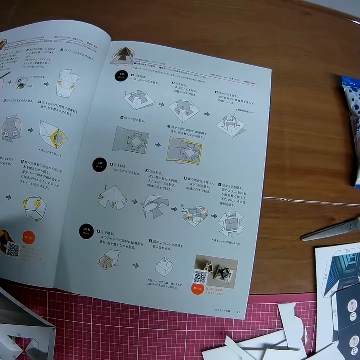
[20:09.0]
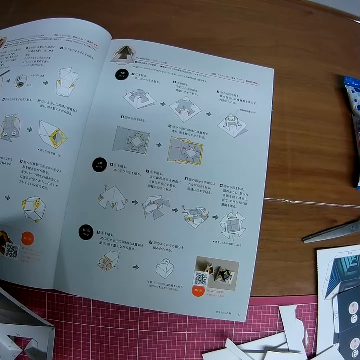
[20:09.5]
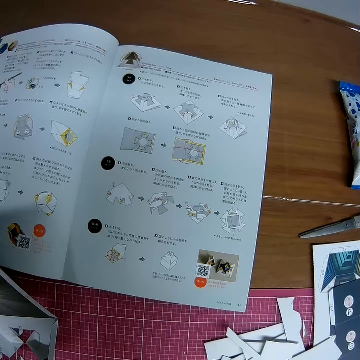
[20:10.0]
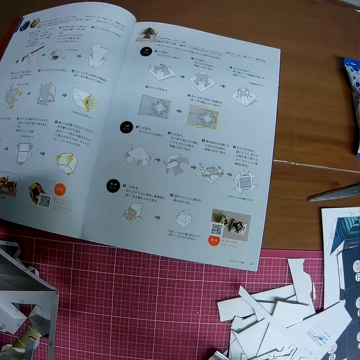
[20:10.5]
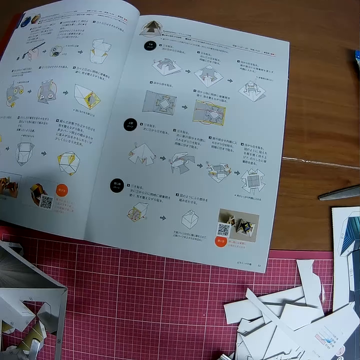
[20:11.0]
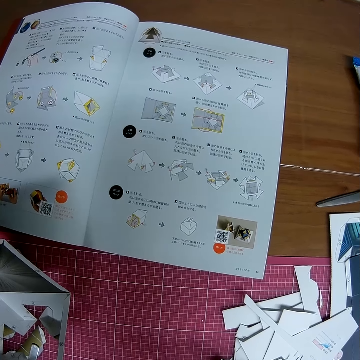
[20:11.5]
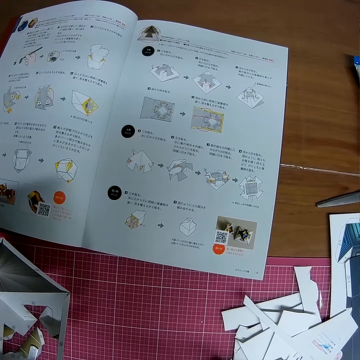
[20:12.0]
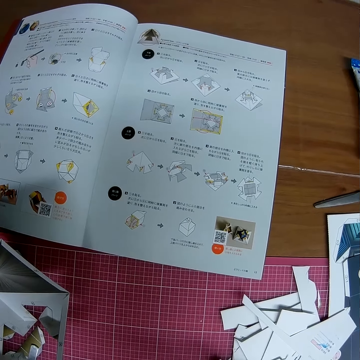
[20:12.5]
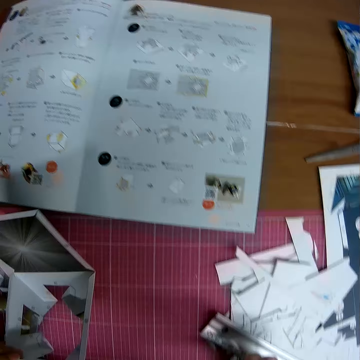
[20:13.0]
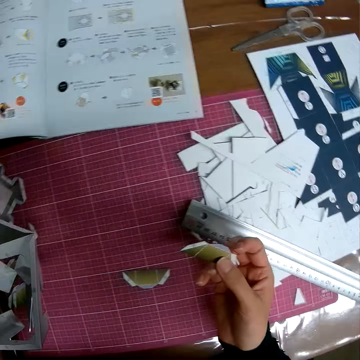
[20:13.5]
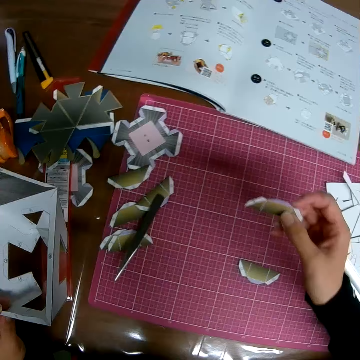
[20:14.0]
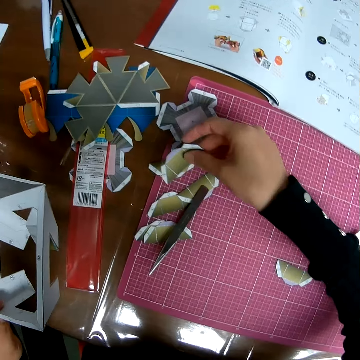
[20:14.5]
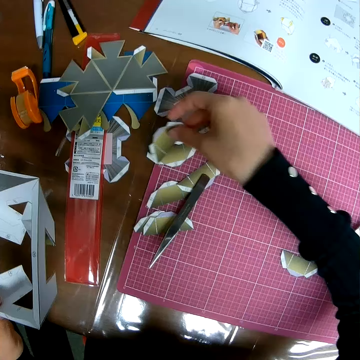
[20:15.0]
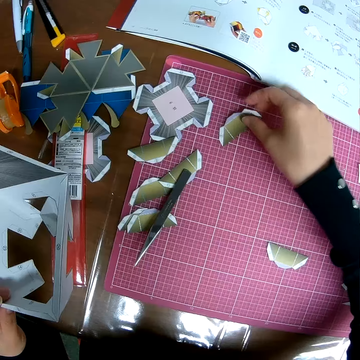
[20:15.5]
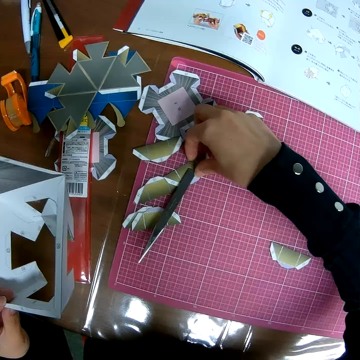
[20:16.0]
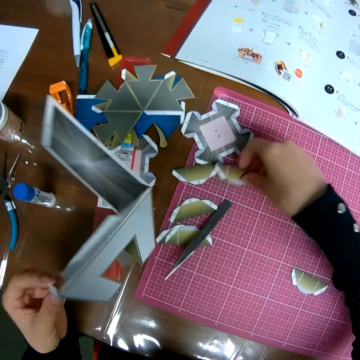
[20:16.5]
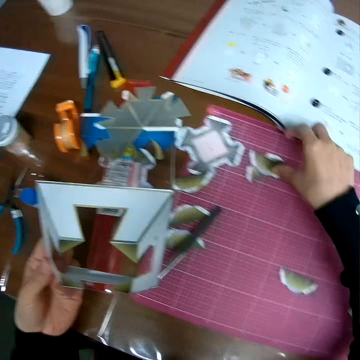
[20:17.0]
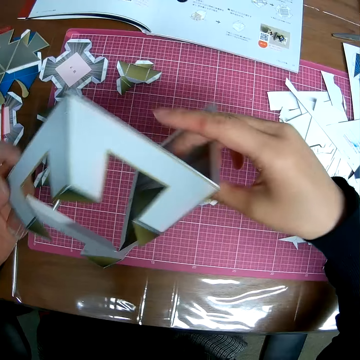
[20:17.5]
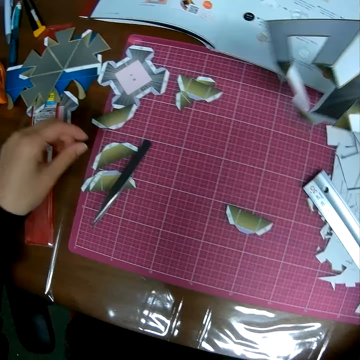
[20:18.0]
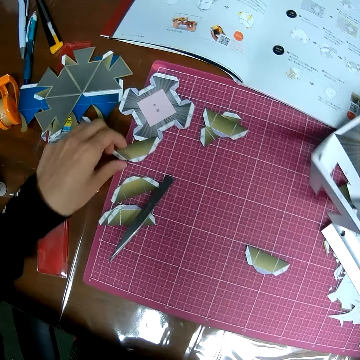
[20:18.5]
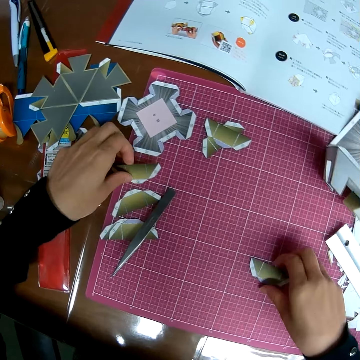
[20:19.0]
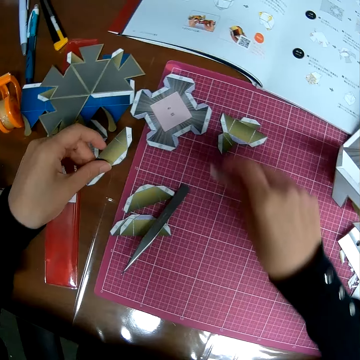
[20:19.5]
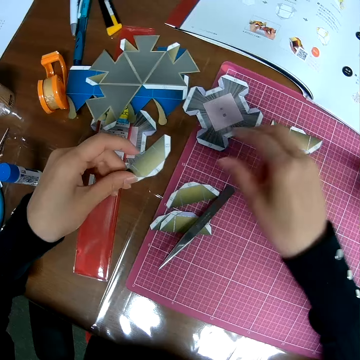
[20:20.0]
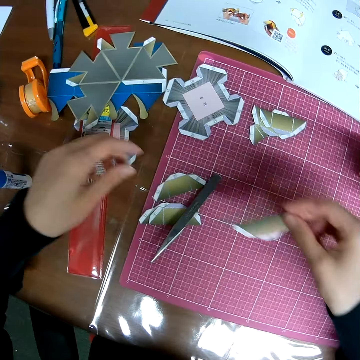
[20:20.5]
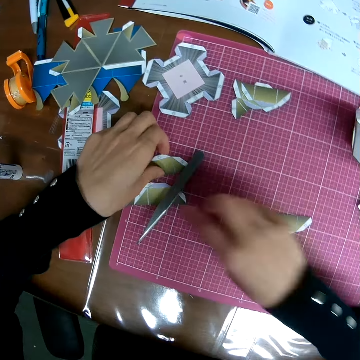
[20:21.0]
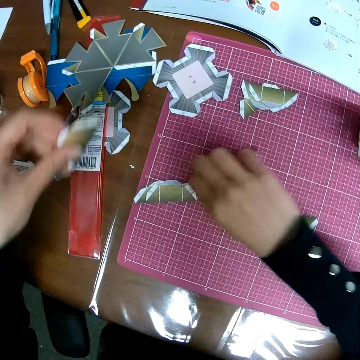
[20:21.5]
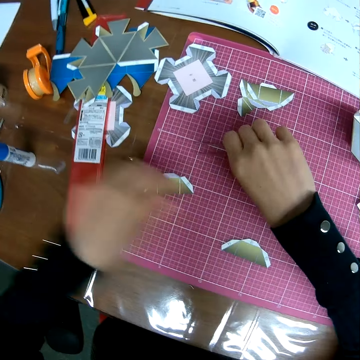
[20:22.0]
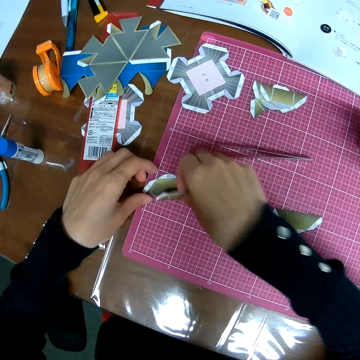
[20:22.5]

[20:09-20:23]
The camera wearer places a paper on the table. He picks up another piece of craft on the self healing cutting mat. He drops the piece of craft on the self healing cutting mat. He holds the paper craft in hand. He drops the paper craft on the self healing cutting mat, picks up another piece of paper craft on the self healing cutting mat with his left hand and arranges the pieces of paper craft on the self healing cutting mat. He puts a paper with others. He takes the paper into hand. He places the paper on the table. He positions a sculpture on the table.

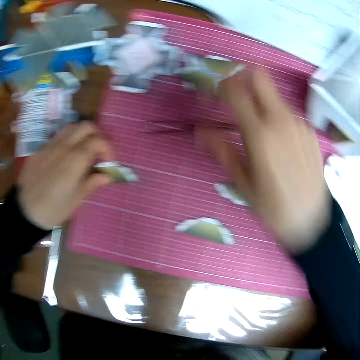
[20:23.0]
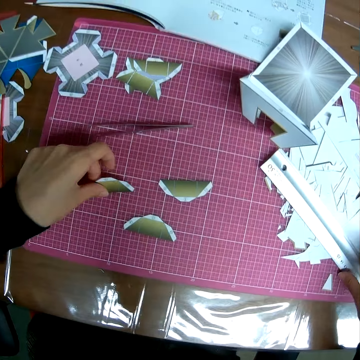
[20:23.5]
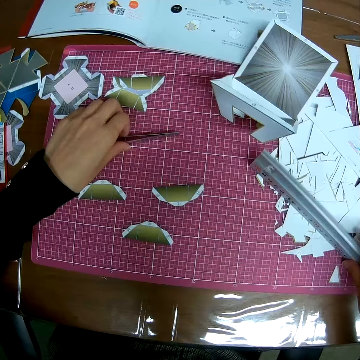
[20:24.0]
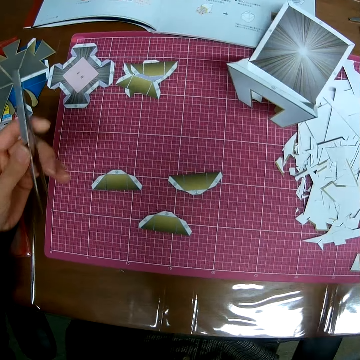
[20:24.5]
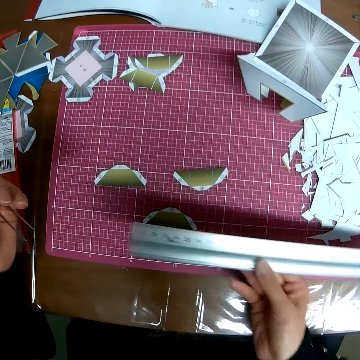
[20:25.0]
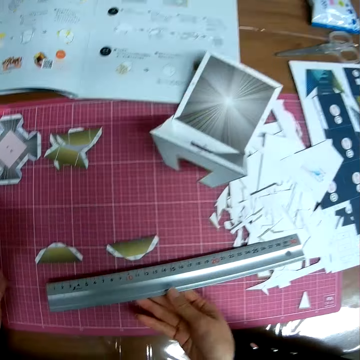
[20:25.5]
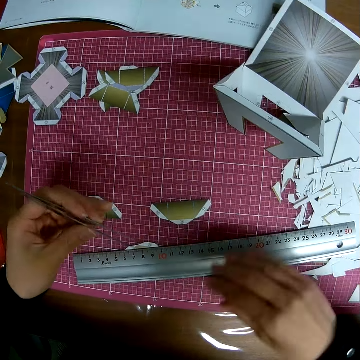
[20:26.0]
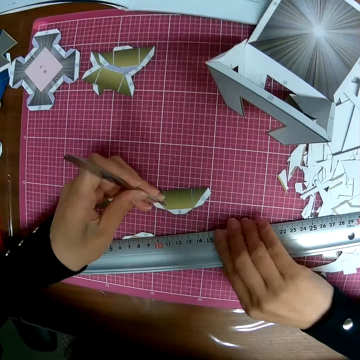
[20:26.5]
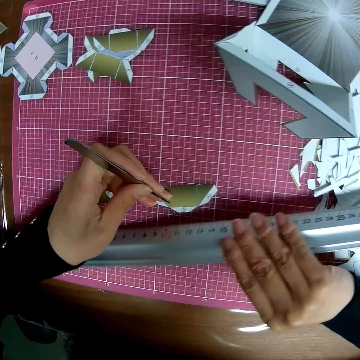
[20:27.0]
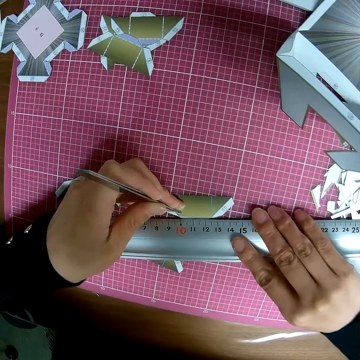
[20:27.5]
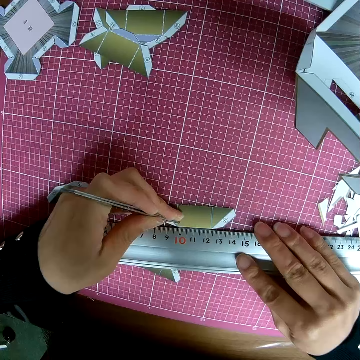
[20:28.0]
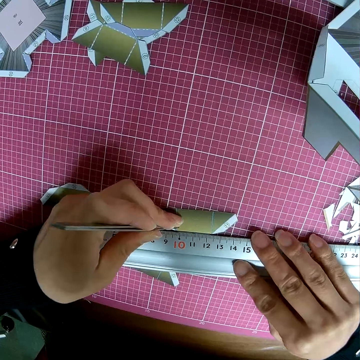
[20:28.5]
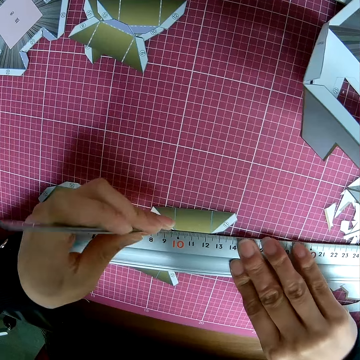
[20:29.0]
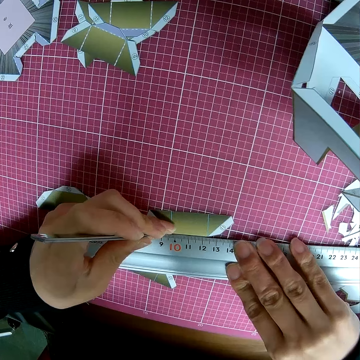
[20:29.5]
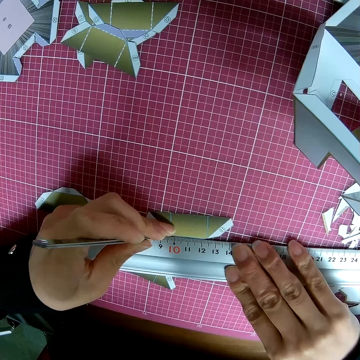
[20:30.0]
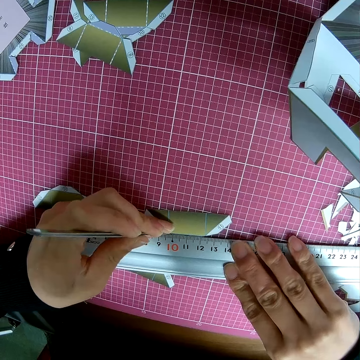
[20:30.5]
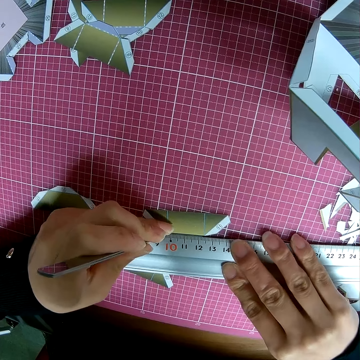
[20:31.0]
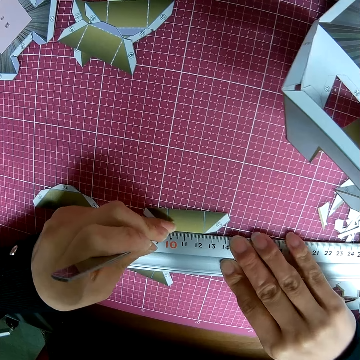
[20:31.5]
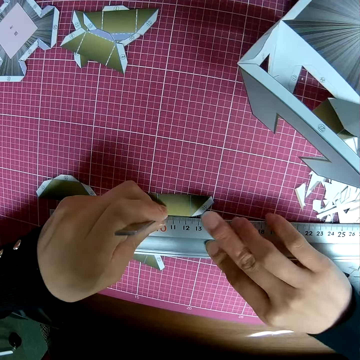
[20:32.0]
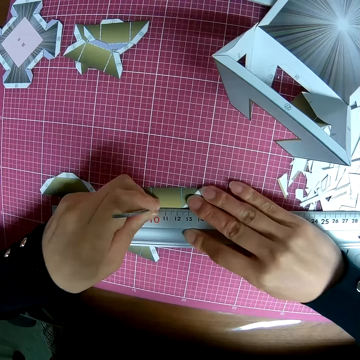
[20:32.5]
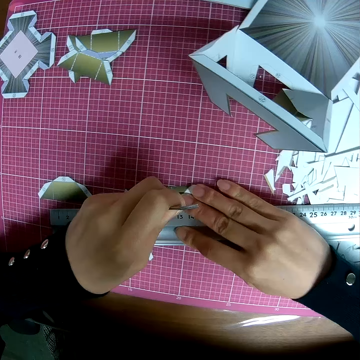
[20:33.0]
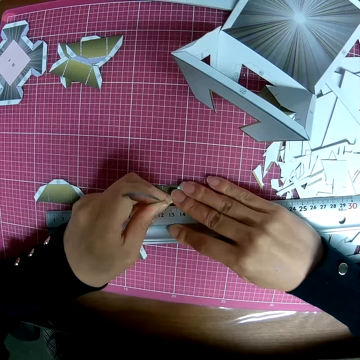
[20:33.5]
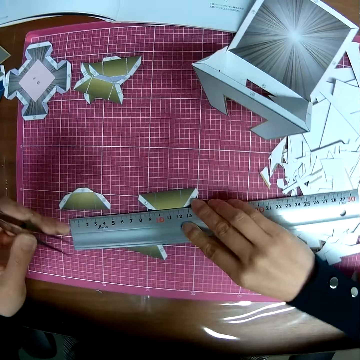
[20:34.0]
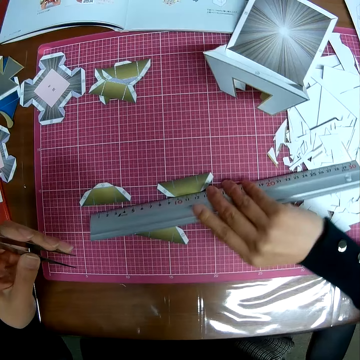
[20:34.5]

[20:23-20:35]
The camera wearer takes a paper on the table and puts the paper among others. They pick up the ruler on the table. They pick up the picker or sculpture on the self healing cutting mat. They place the ruler on the piece of paper craft. They hold the ruler and the sculpture. They measure a paper. They mark the piece of paper craft with the picker. They demarcate on the paper.

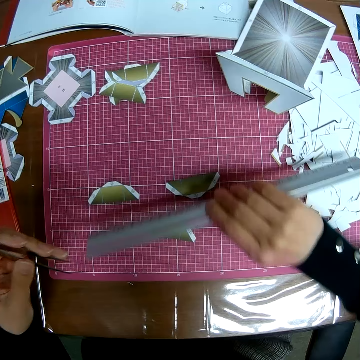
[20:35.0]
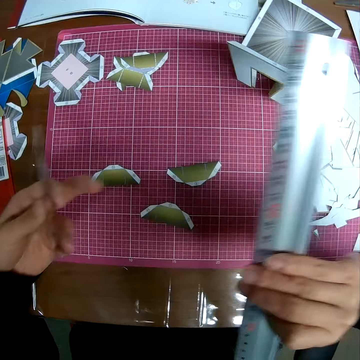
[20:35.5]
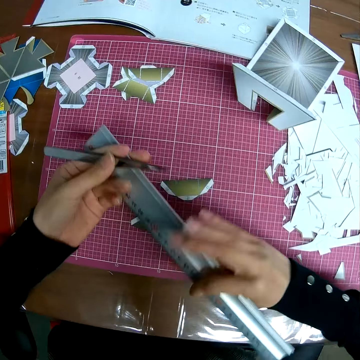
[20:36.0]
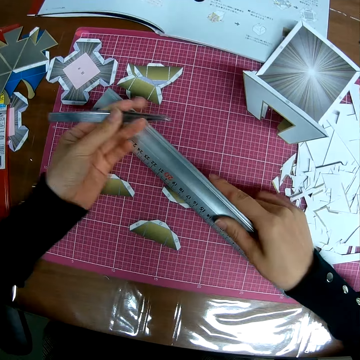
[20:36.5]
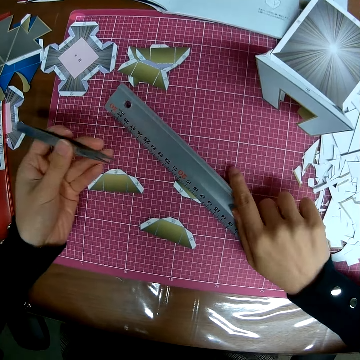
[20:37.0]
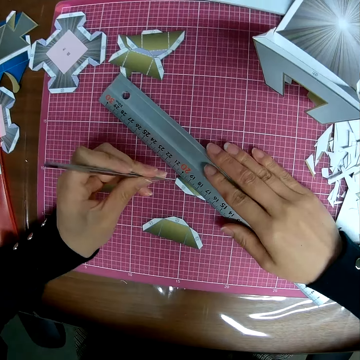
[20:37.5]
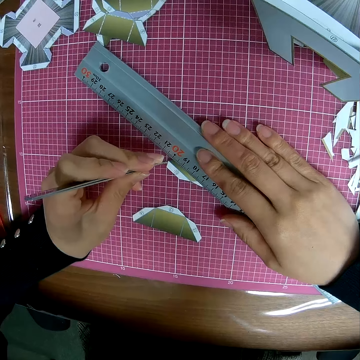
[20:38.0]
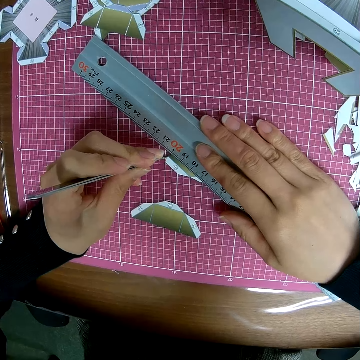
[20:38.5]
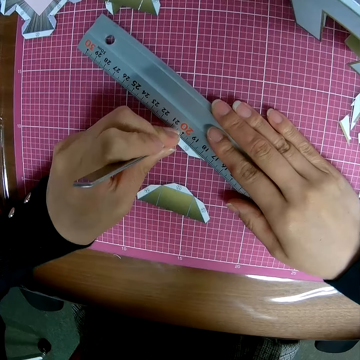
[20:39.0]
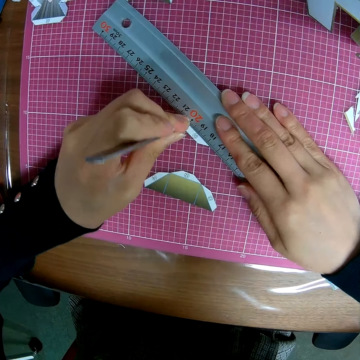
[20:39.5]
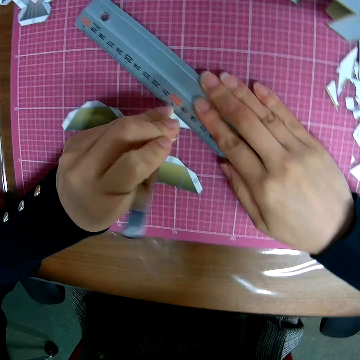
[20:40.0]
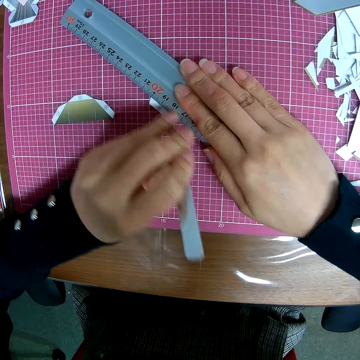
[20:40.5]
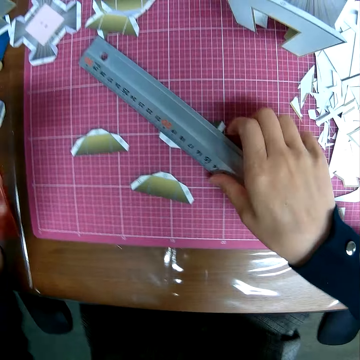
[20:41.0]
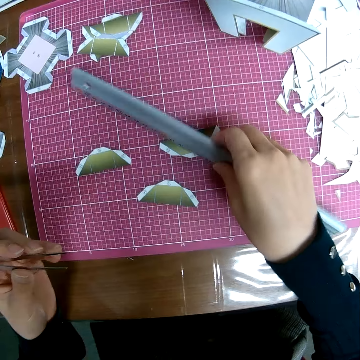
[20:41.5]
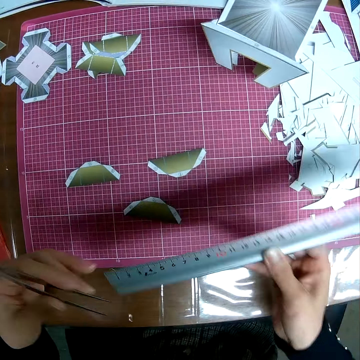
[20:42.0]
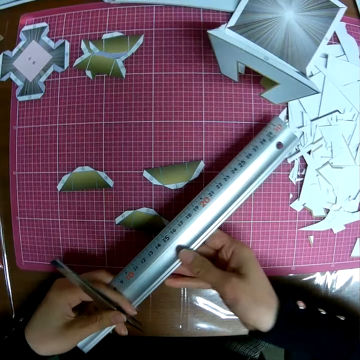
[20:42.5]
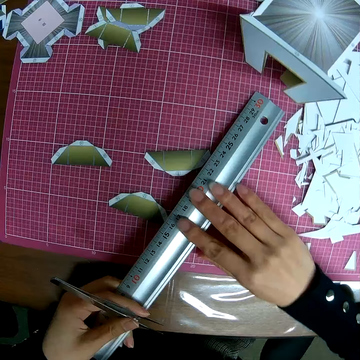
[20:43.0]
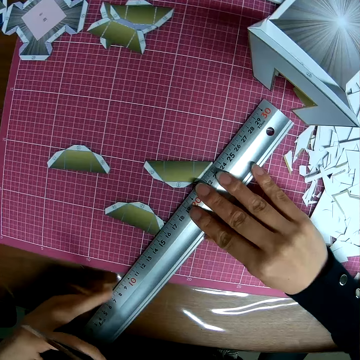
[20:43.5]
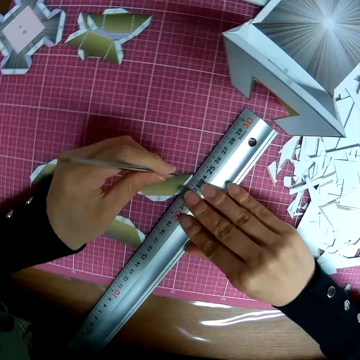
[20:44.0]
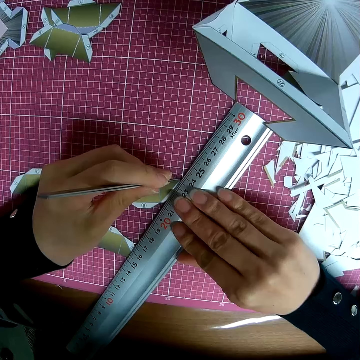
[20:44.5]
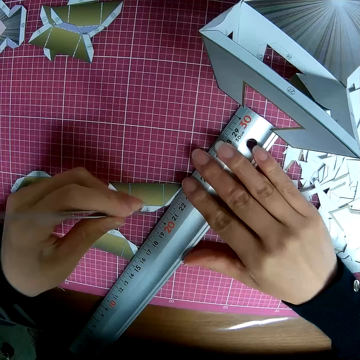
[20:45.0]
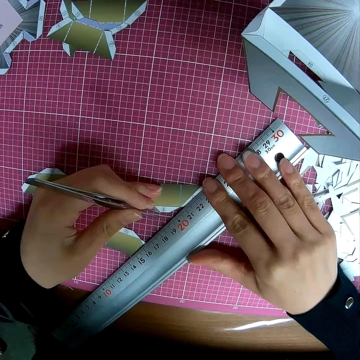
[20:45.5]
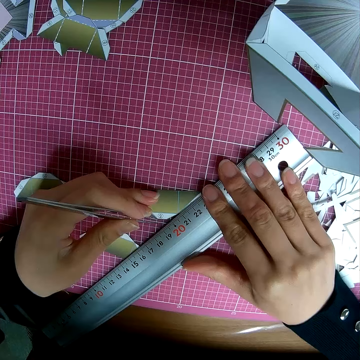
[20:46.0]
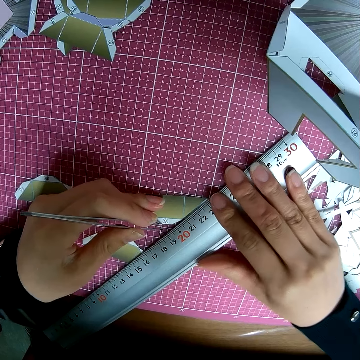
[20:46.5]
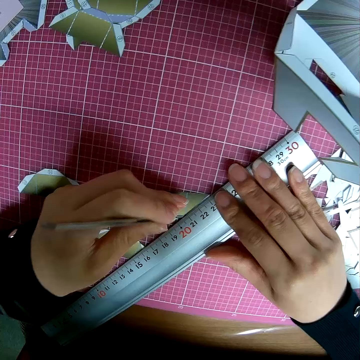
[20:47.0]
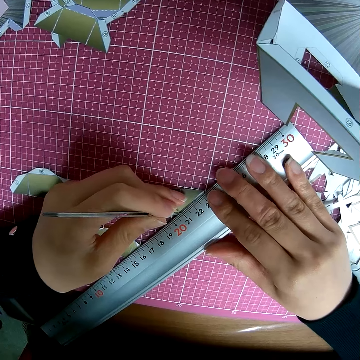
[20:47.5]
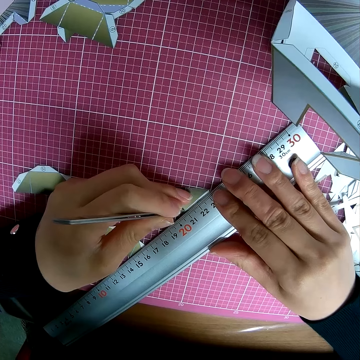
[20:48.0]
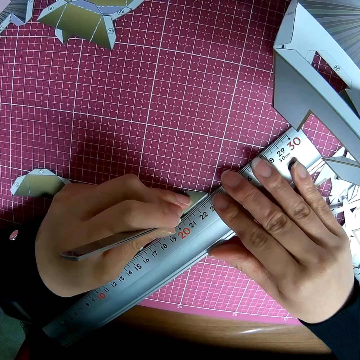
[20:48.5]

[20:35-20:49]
The camera wearer removes the ruler from position, places the ruler onto another position and demarcates on the paper. They remove the ruler from position. They place the ruler on the table. They demarcate on the paper.
